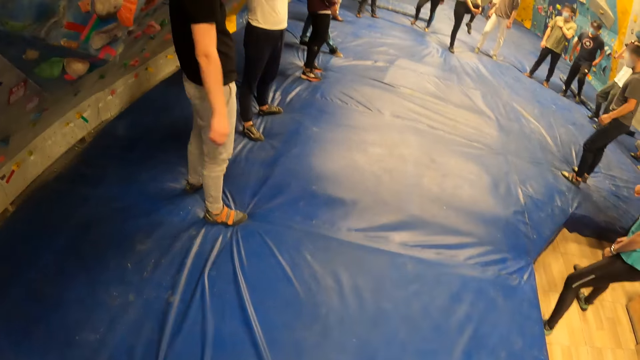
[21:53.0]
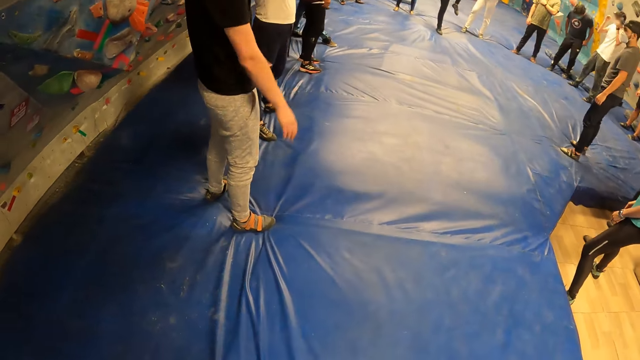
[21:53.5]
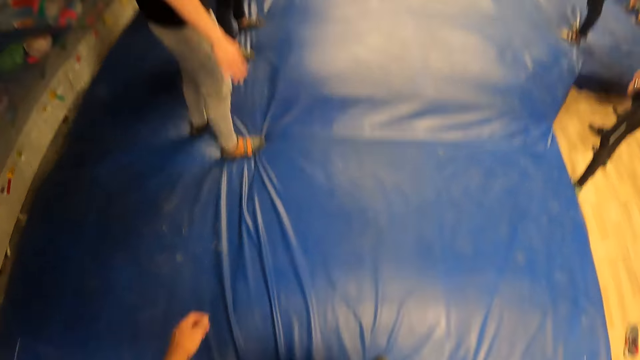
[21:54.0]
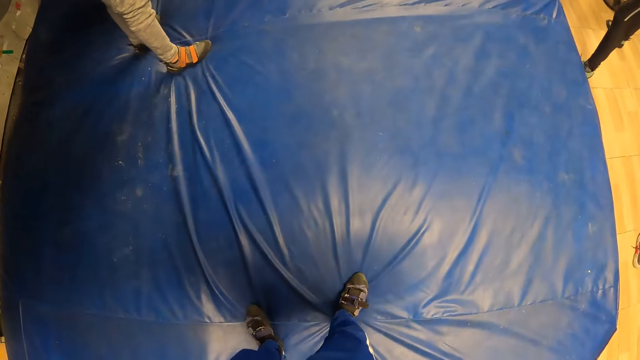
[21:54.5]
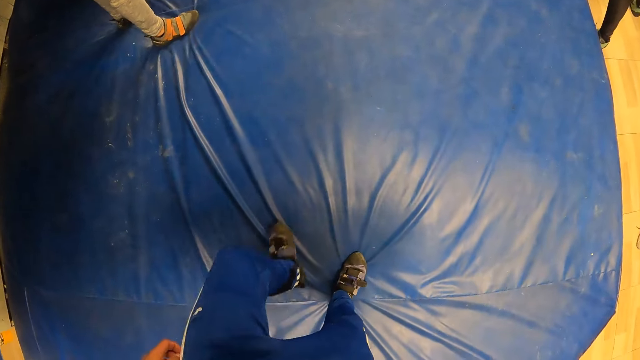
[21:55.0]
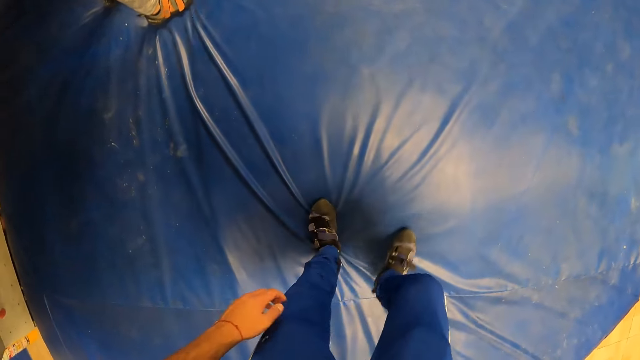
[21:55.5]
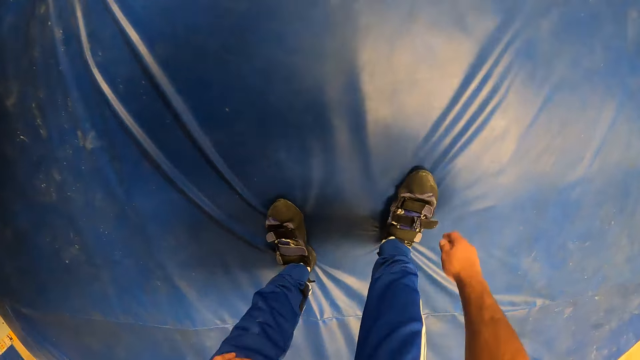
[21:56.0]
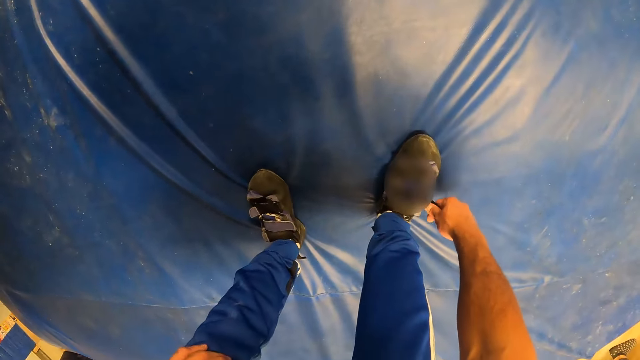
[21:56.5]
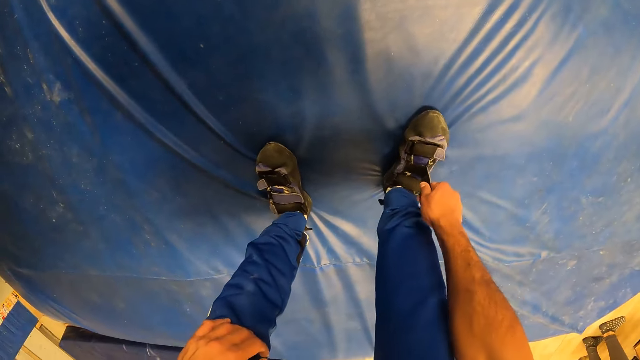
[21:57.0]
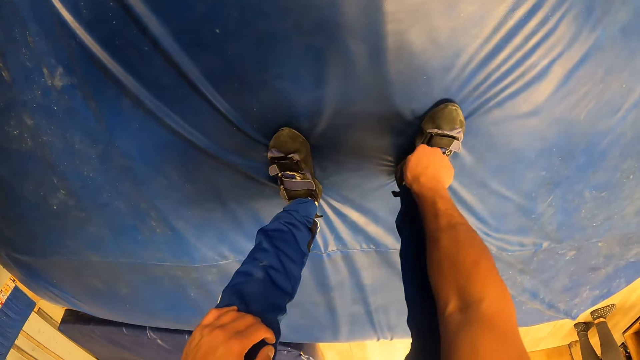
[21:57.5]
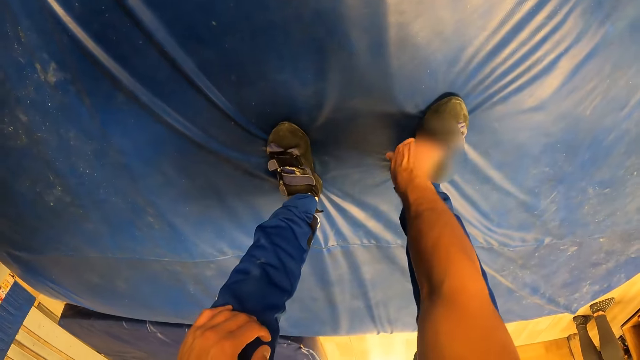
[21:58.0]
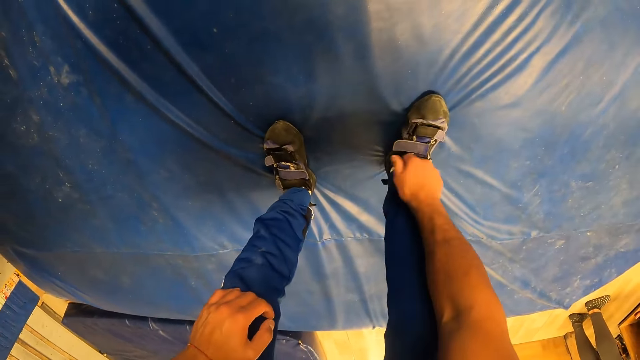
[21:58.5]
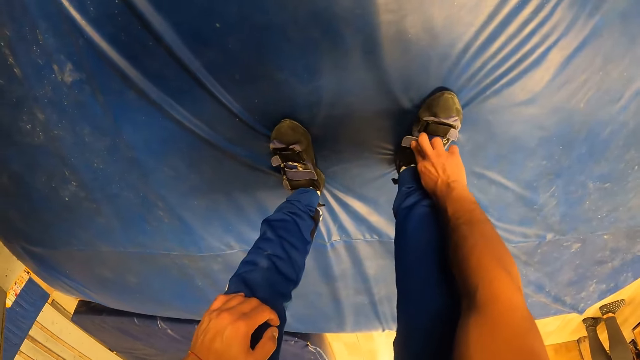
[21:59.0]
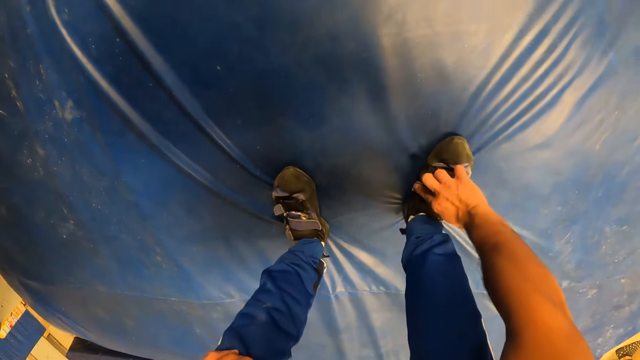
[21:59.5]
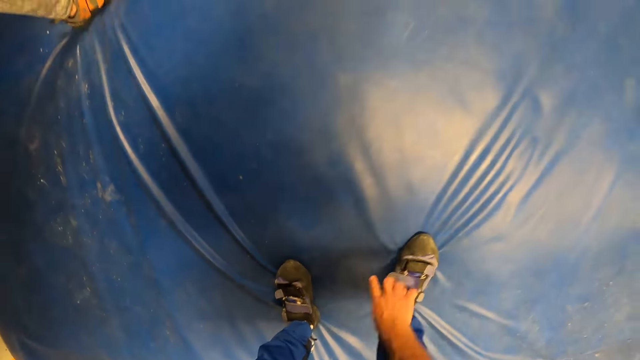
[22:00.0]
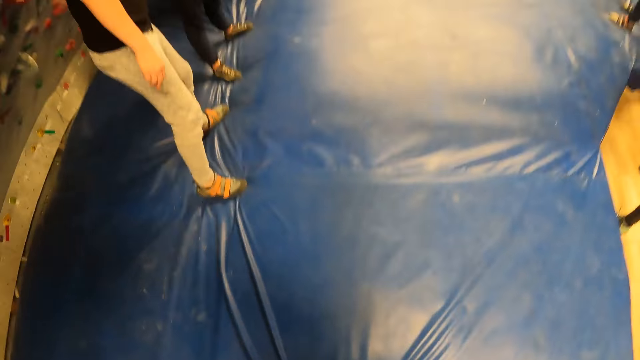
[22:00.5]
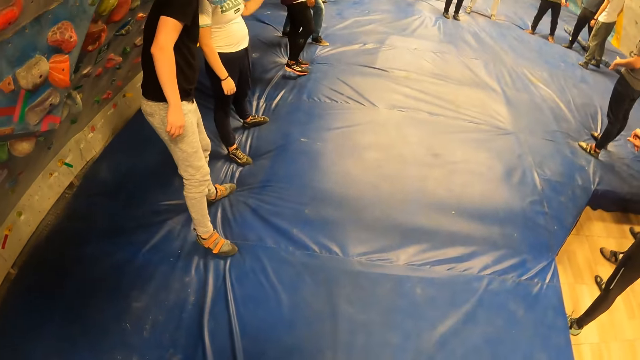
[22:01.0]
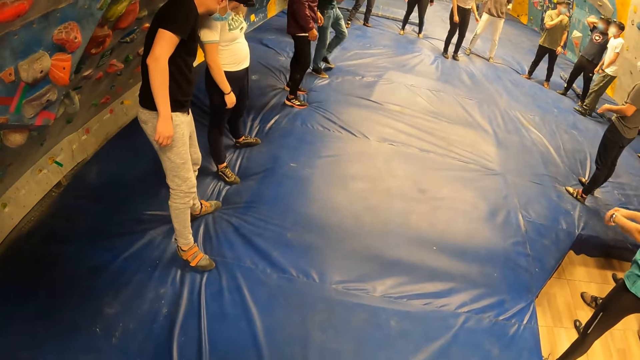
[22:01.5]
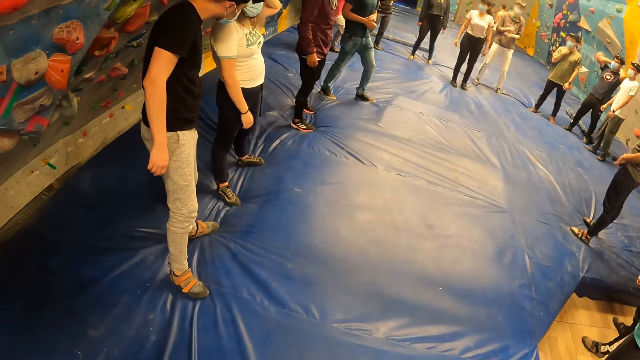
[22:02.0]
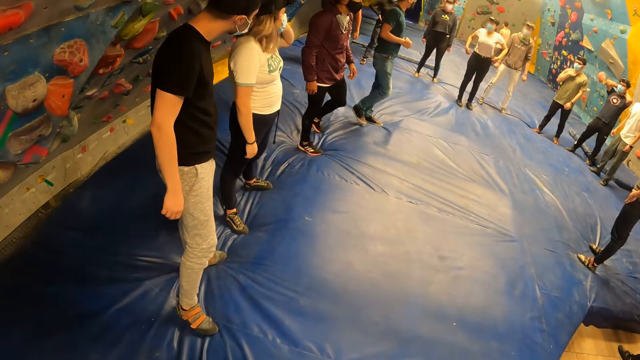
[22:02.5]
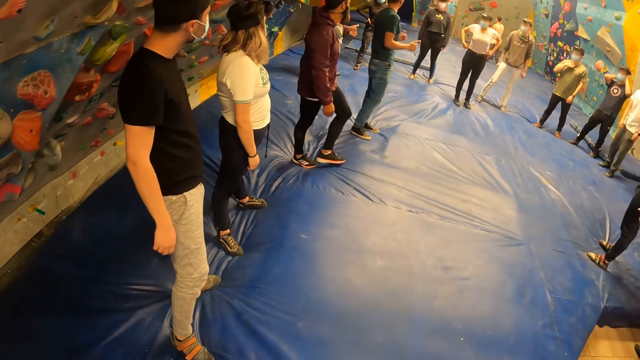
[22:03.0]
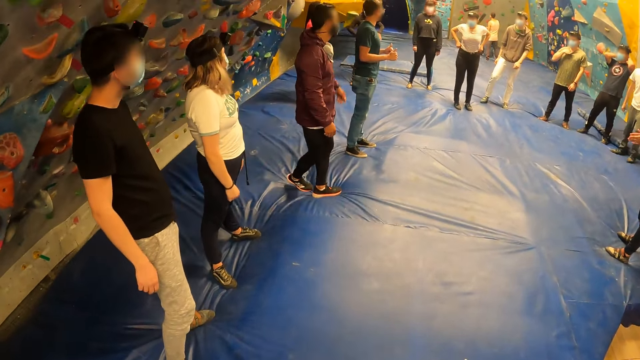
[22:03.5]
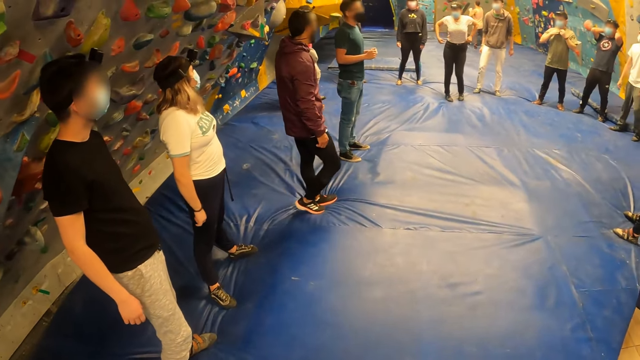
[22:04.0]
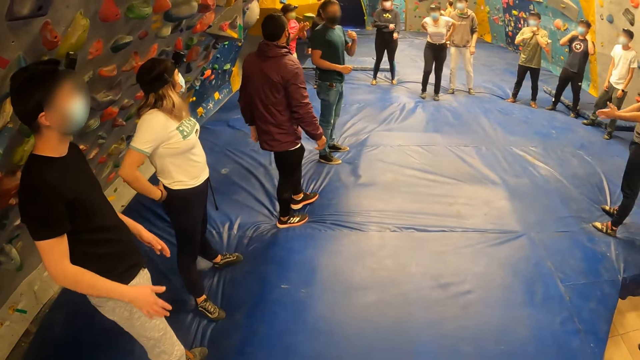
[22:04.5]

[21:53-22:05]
The camera wearer adjusts the right shoe buckle with his right hand. He does so again. He bends down. He ties his right shoe. He stands up.

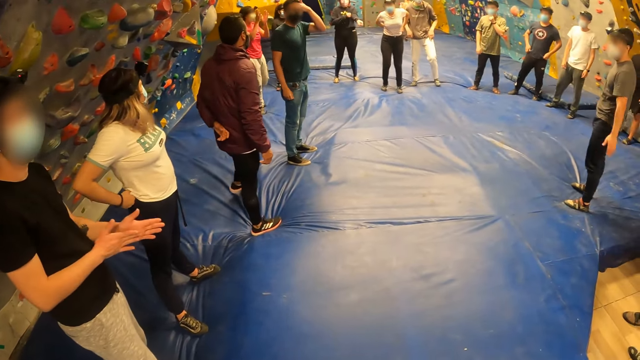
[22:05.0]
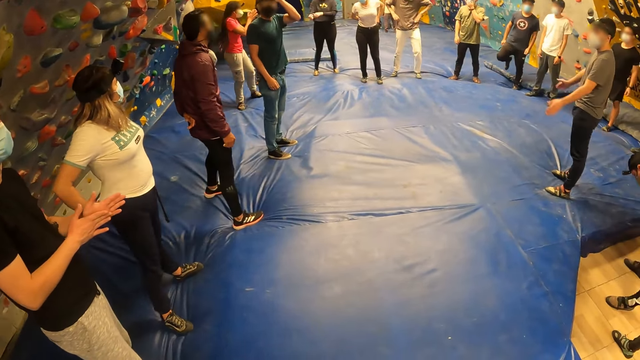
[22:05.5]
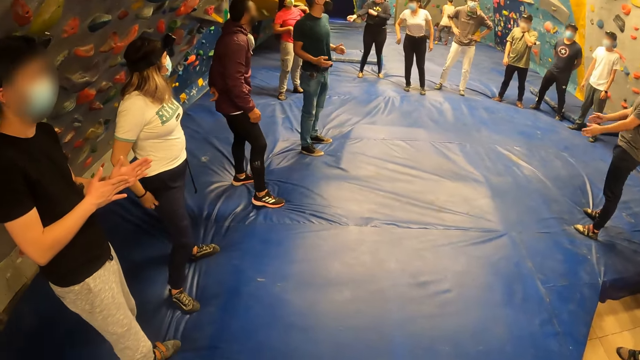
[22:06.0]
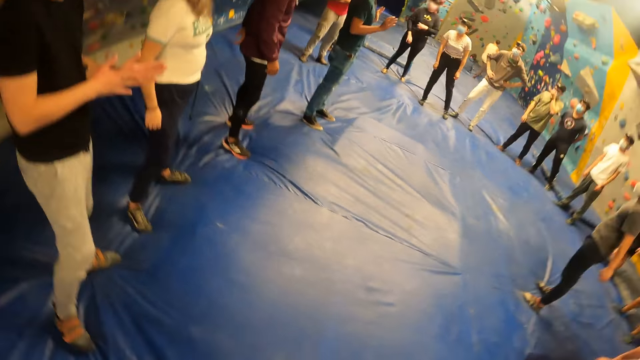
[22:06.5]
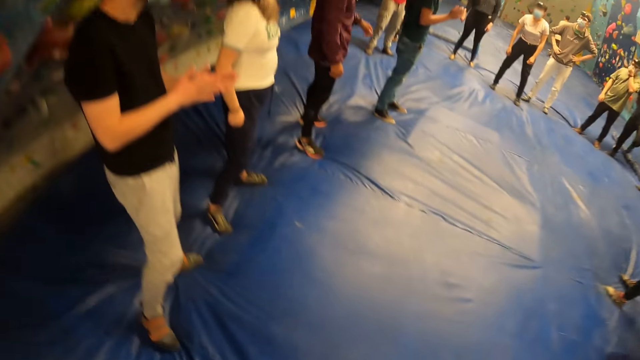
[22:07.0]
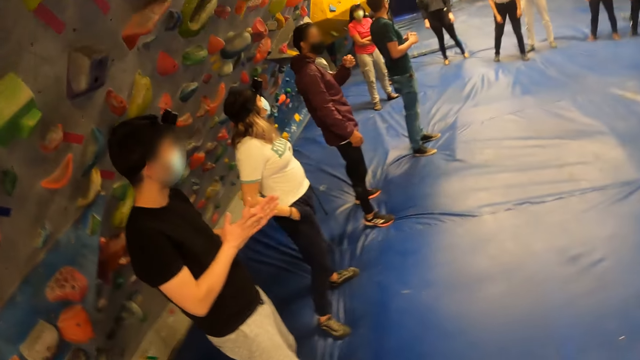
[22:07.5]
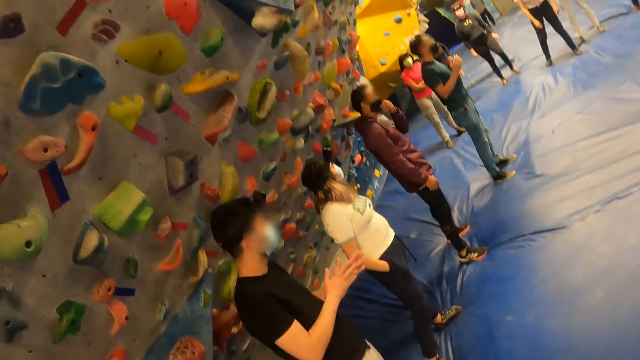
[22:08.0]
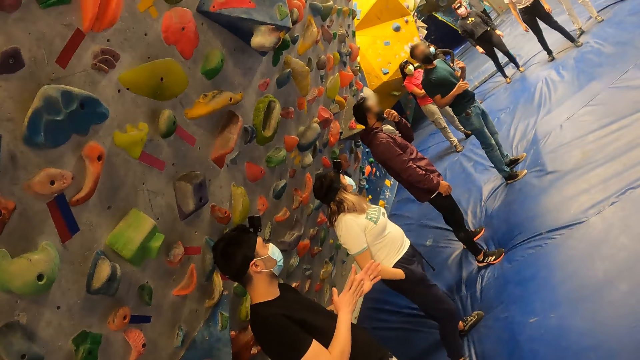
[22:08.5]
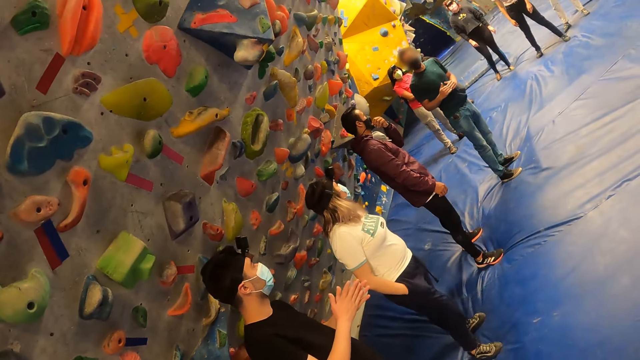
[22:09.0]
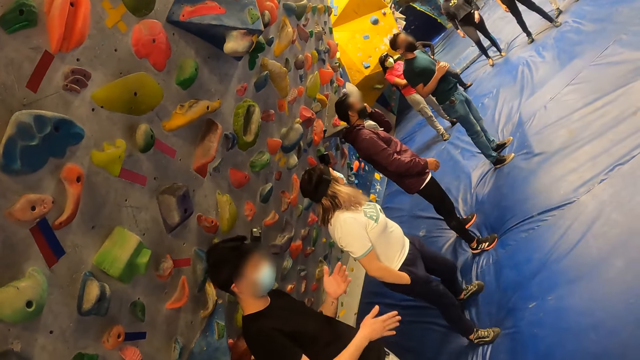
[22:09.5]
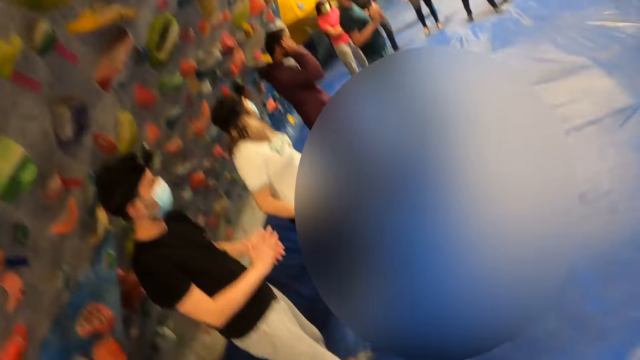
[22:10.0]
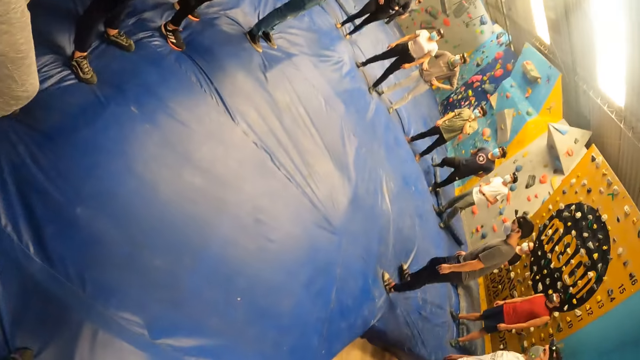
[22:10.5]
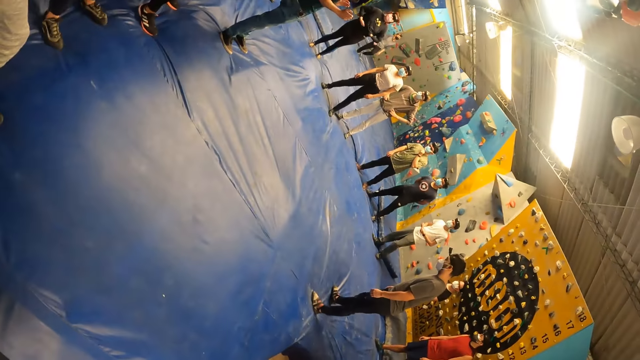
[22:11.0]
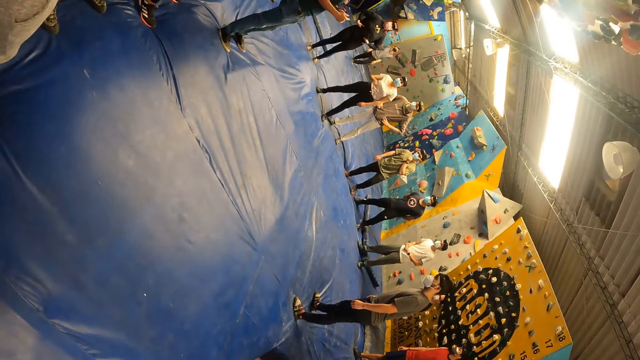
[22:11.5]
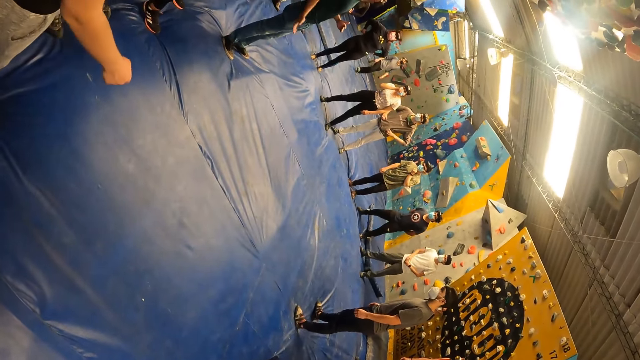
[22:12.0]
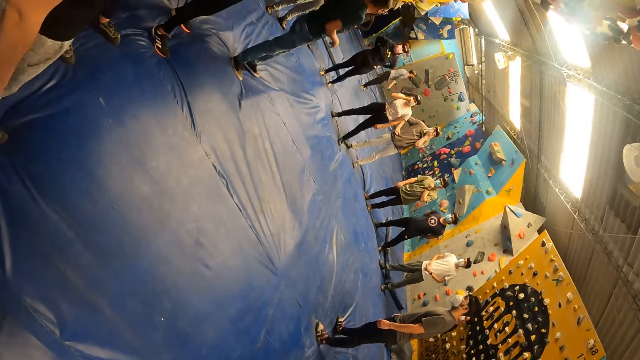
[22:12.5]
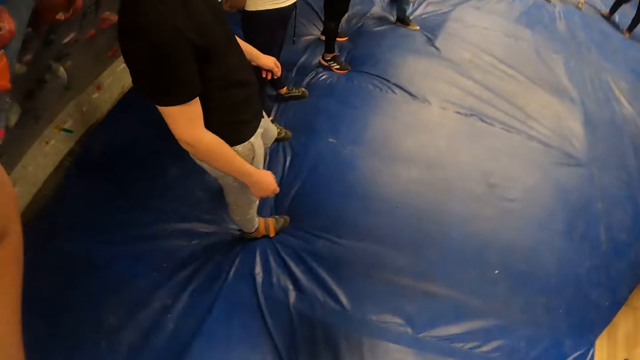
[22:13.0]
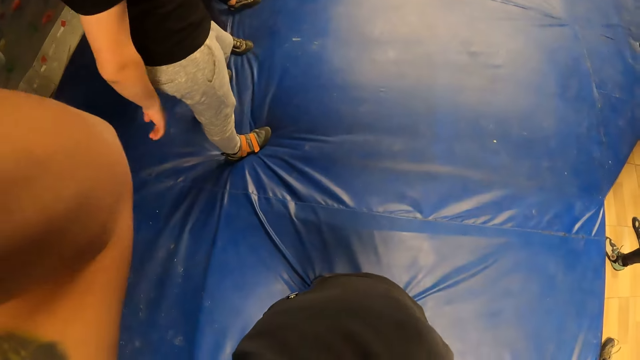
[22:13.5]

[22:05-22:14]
The camera wearer adjusts the camera.
